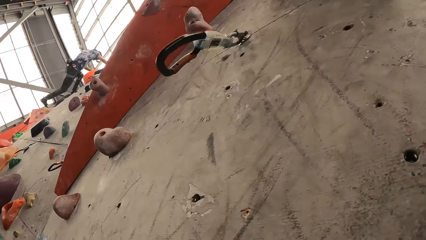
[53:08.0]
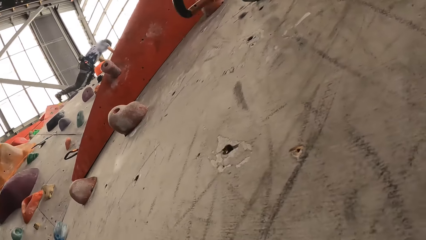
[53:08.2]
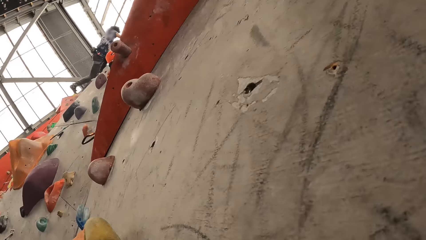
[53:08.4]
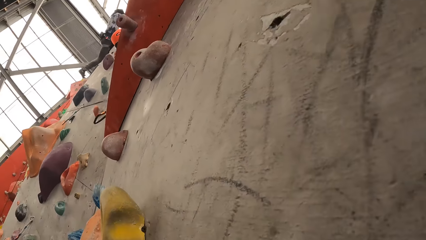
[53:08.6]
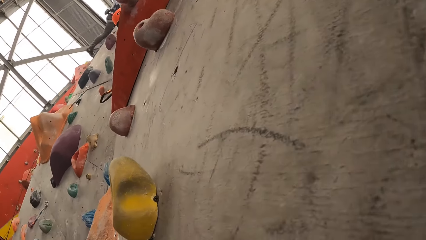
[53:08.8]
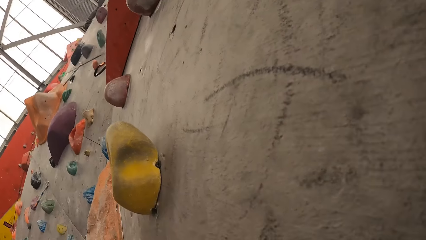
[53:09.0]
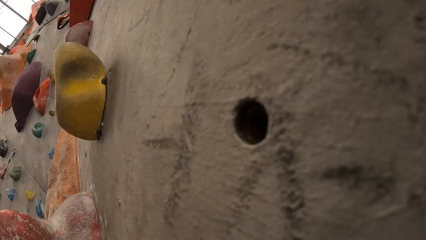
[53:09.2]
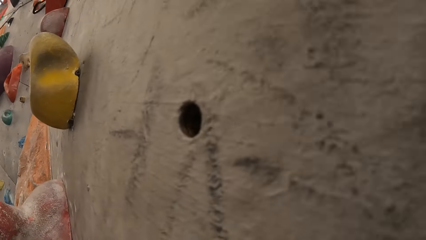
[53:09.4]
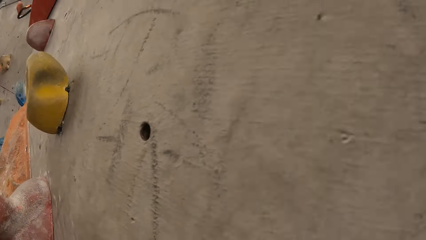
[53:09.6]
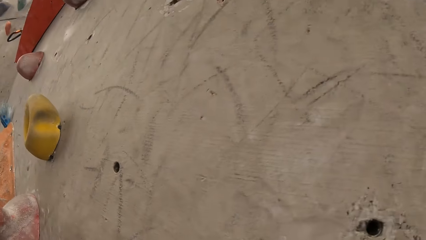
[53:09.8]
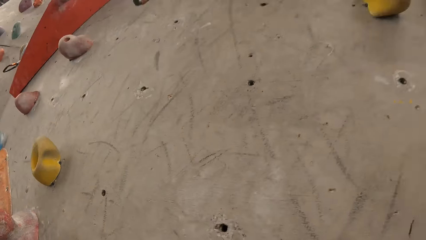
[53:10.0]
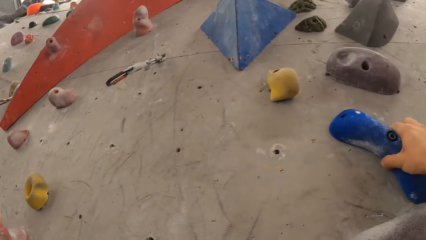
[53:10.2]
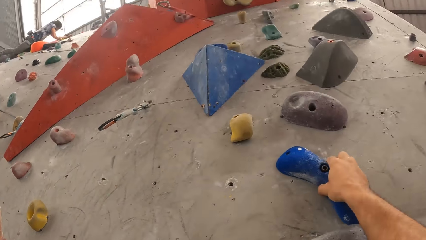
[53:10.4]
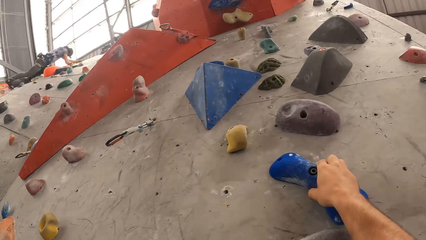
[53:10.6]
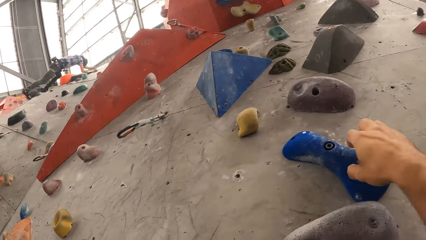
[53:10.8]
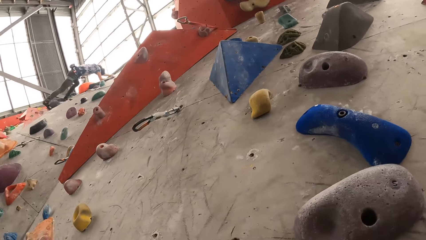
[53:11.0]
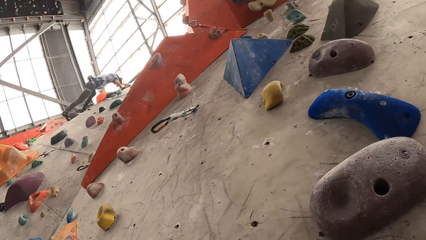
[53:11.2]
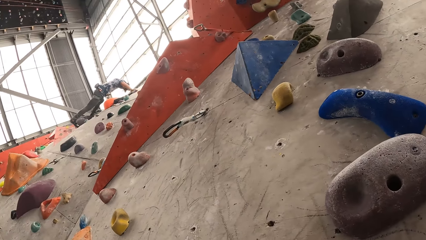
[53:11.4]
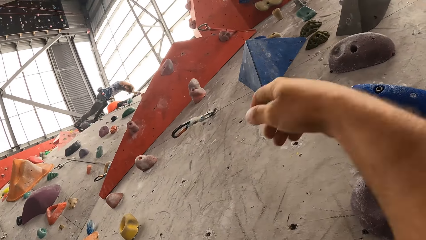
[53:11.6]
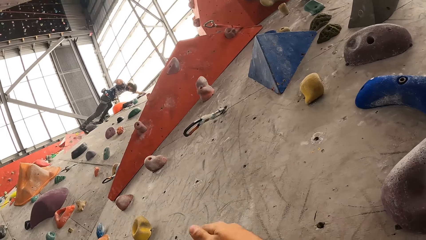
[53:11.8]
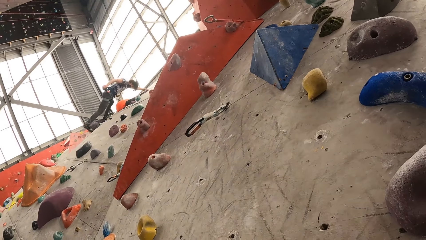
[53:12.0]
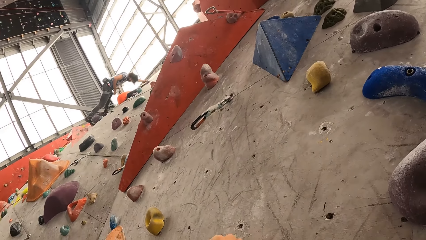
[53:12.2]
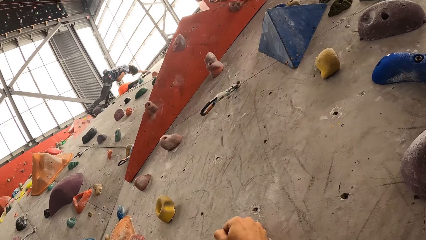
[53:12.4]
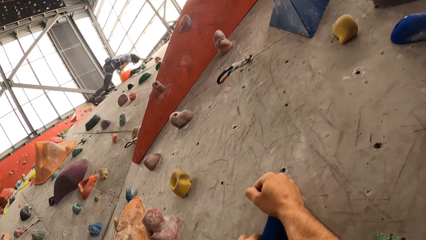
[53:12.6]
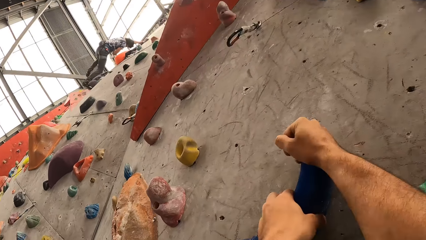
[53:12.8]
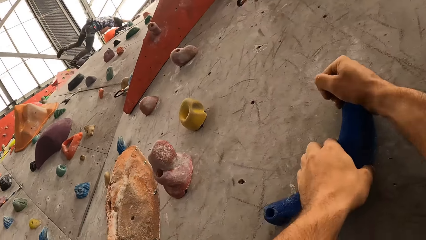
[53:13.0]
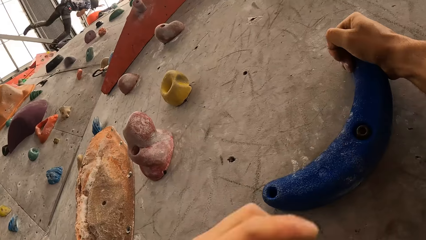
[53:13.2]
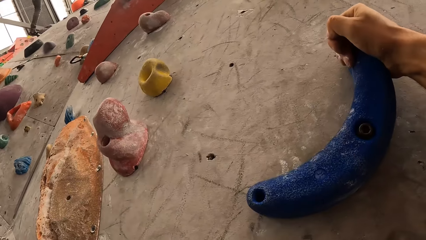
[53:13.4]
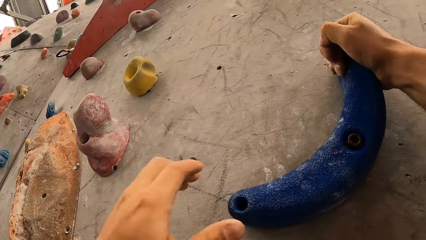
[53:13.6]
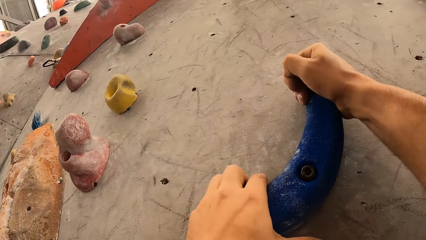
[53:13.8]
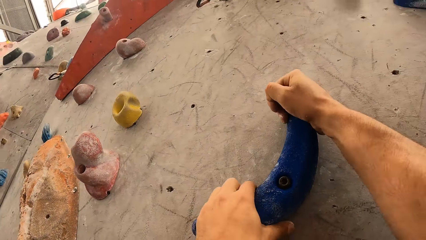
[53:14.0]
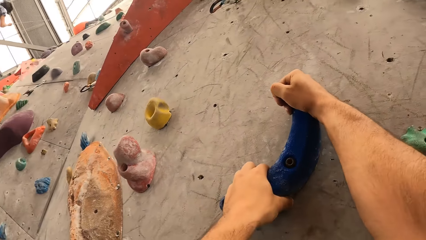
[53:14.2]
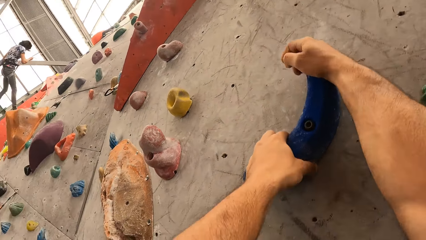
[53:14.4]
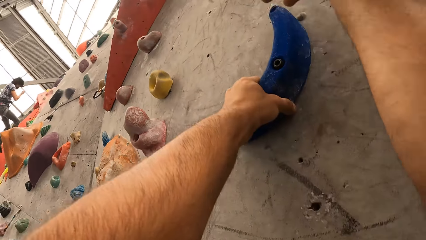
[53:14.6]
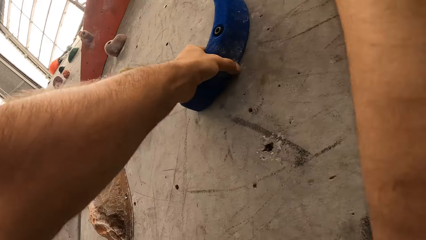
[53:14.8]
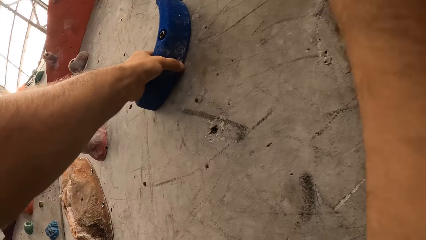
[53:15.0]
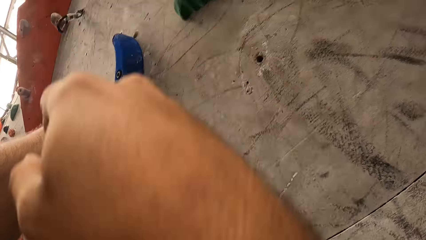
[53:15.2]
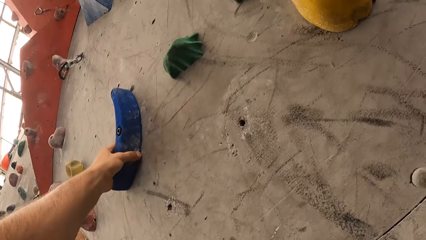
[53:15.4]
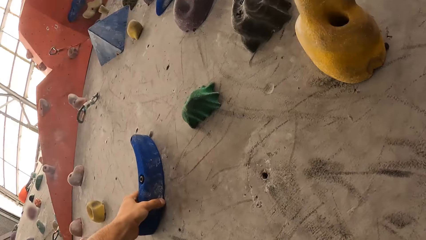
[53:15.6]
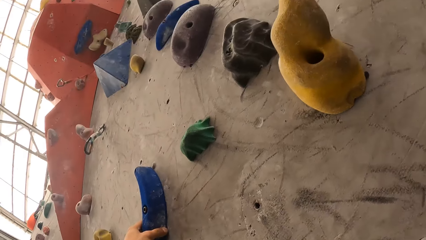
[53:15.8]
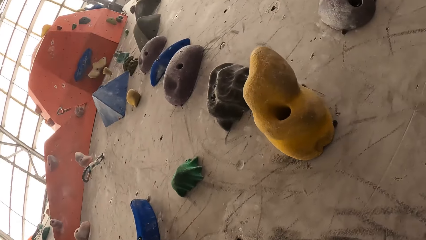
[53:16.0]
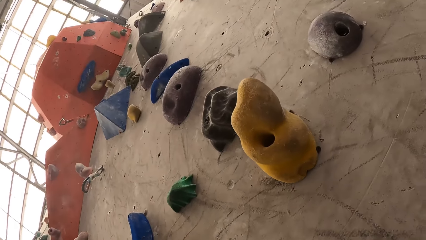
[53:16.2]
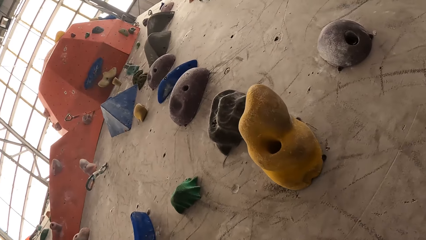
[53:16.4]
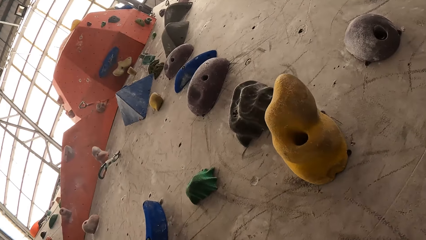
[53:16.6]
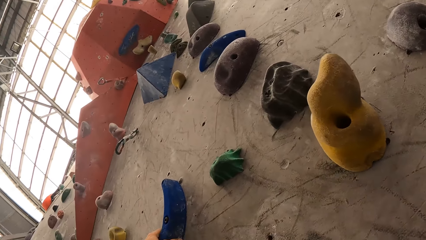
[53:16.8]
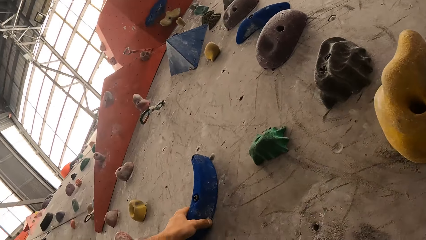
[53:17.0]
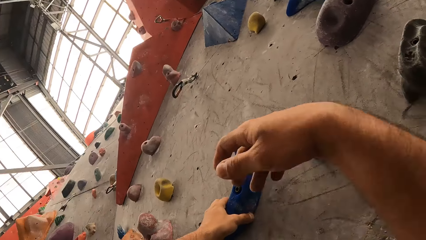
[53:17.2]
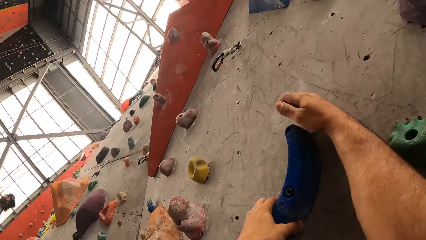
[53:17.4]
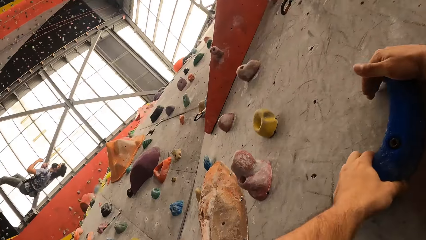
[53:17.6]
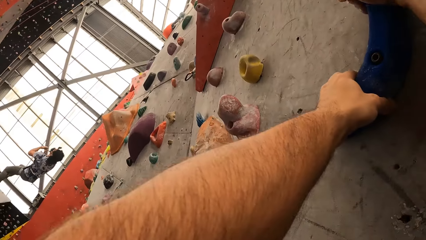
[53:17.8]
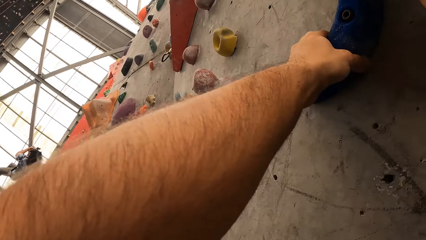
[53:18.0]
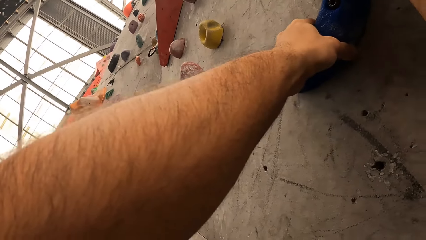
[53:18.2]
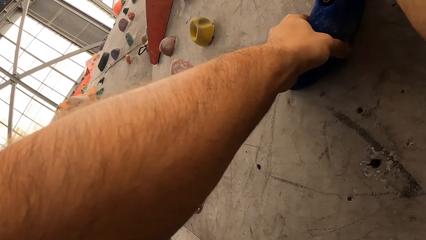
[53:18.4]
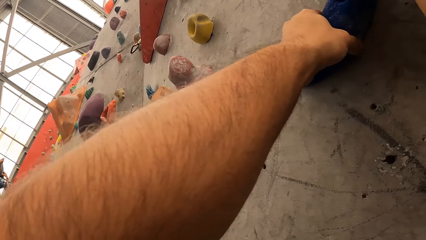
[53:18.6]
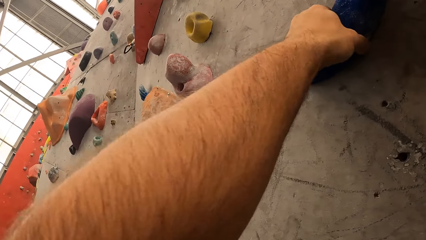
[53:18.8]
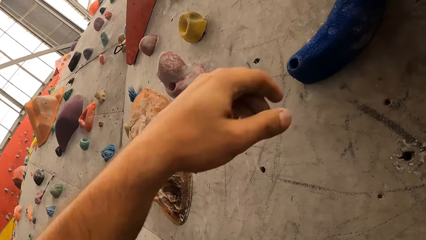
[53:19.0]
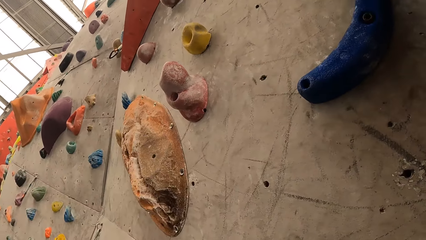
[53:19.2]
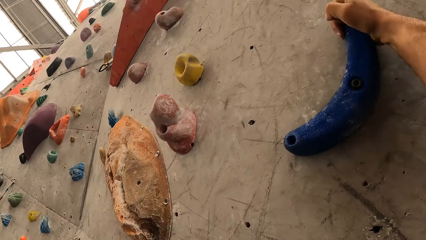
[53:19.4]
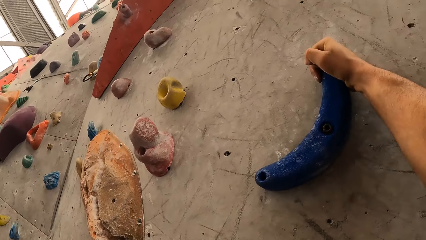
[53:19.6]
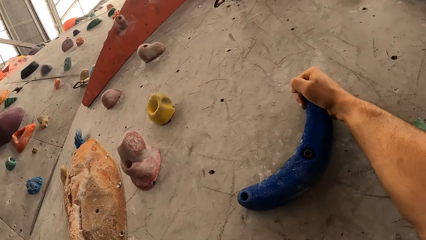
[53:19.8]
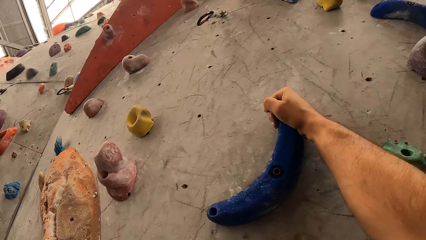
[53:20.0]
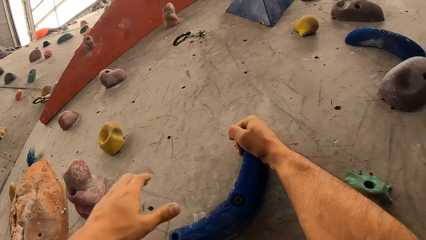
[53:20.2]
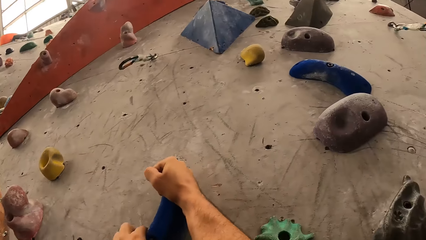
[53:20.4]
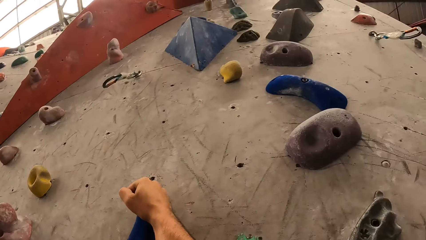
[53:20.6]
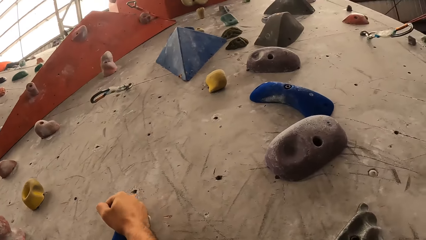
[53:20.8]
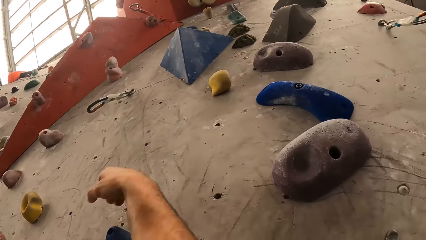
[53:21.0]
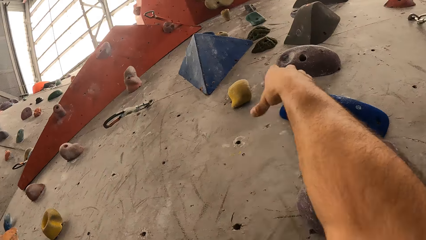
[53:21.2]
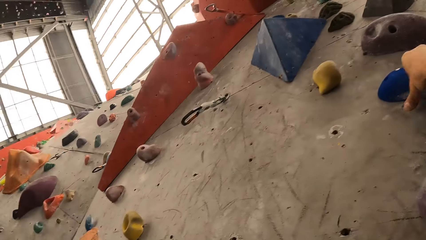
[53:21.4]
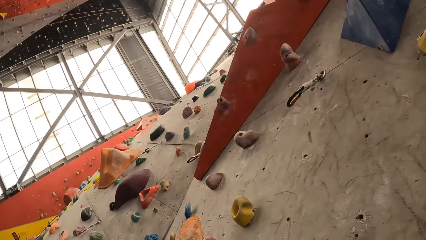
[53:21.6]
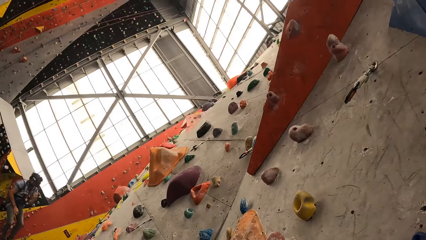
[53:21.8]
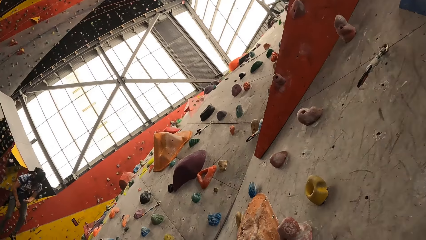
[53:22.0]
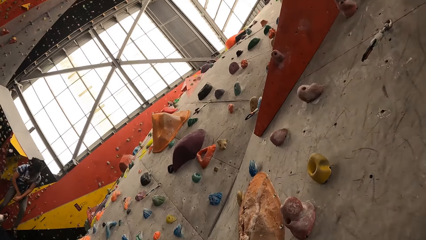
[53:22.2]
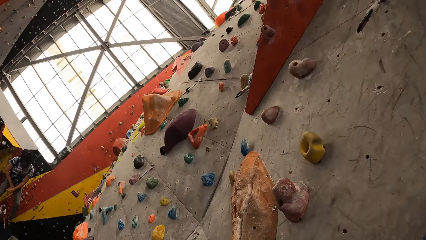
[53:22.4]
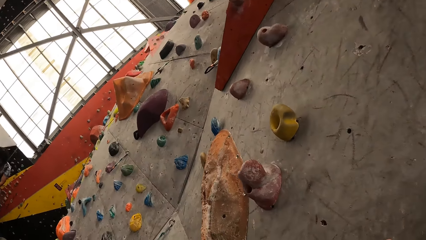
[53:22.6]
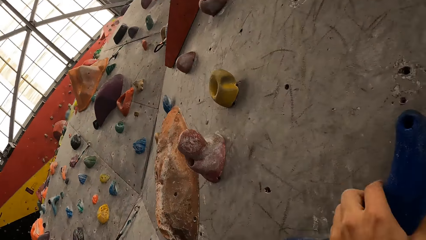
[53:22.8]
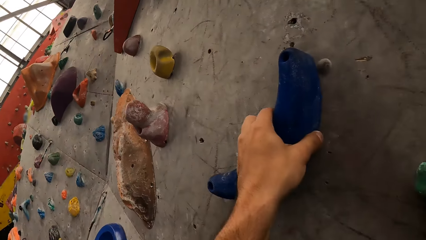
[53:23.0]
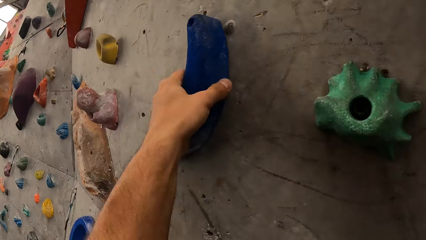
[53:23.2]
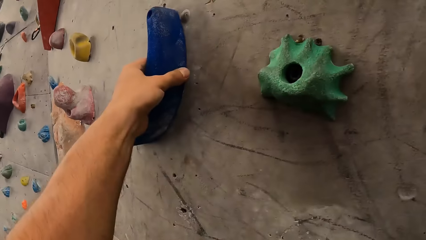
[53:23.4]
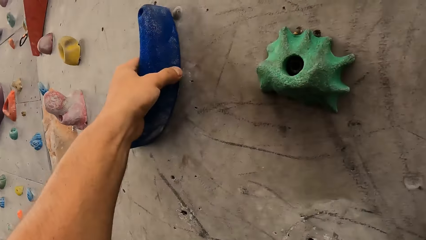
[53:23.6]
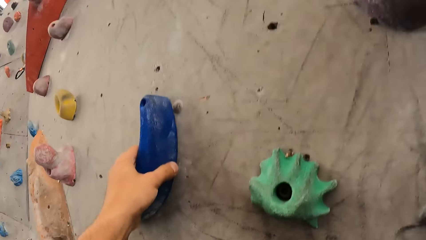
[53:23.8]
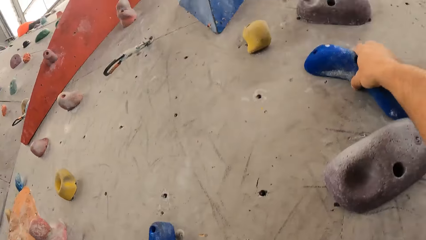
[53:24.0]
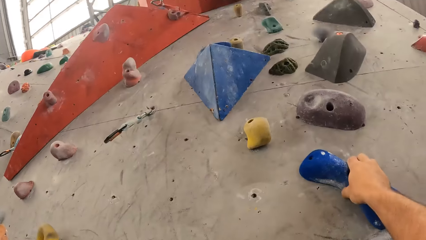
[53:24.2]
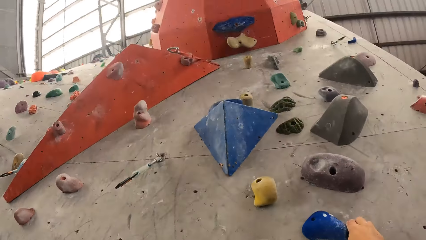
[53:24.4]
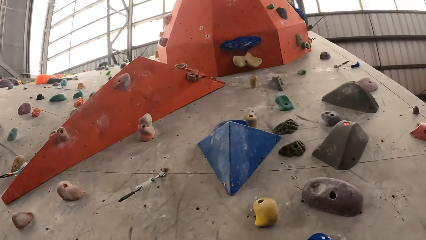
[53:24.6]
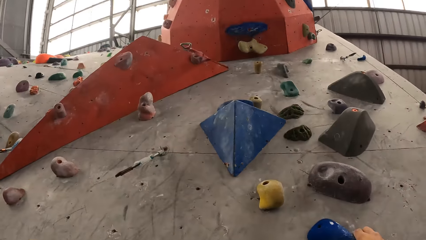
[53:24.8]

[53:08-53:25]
The camera wearer touches the climbing bouldering wall with the right hand.
